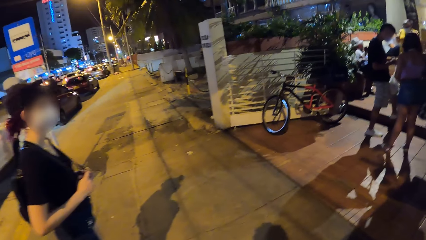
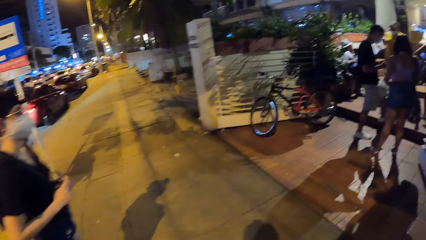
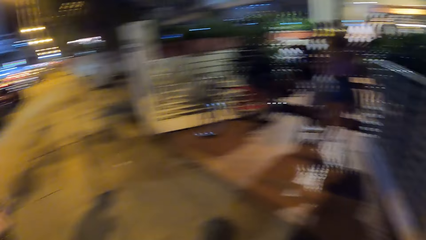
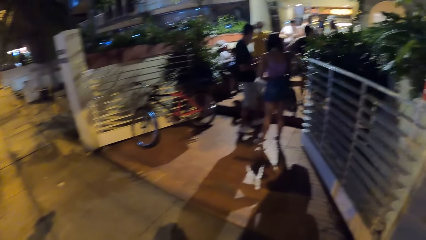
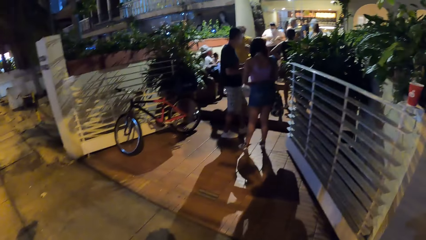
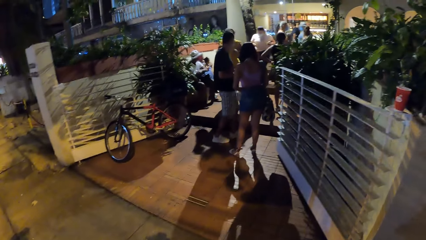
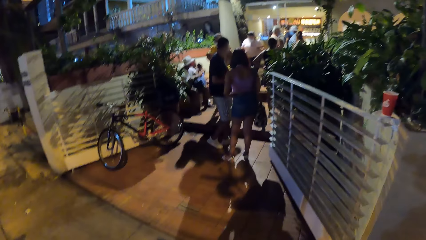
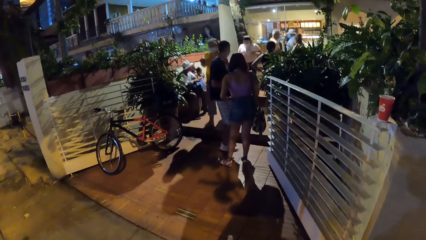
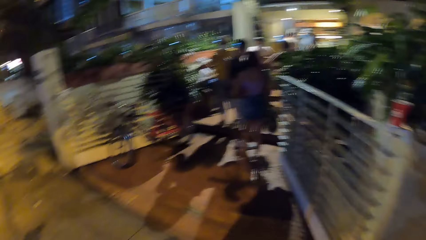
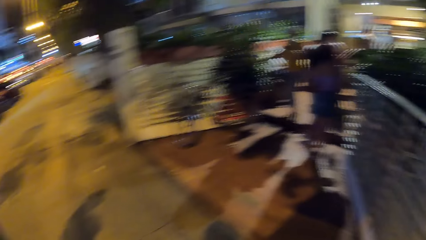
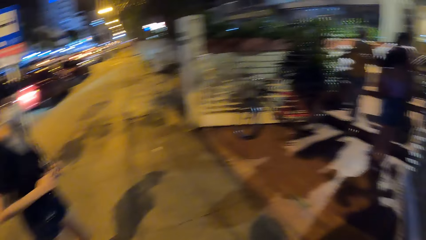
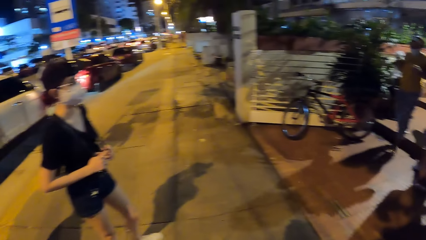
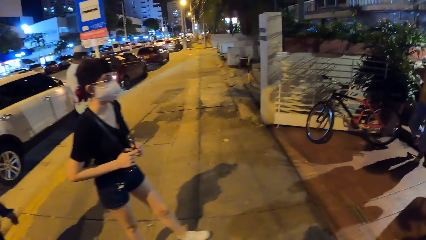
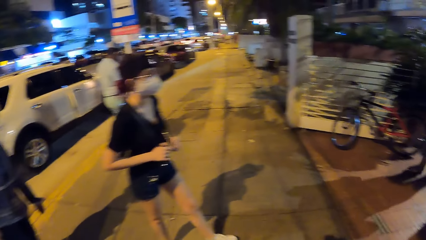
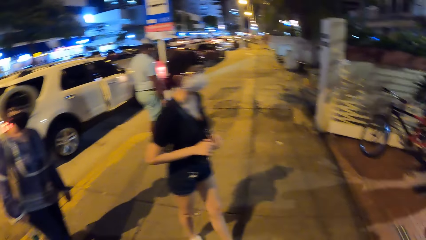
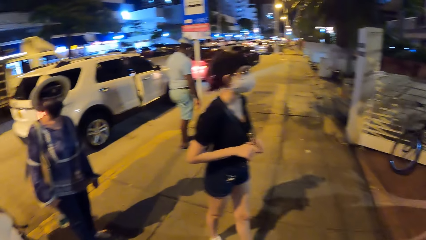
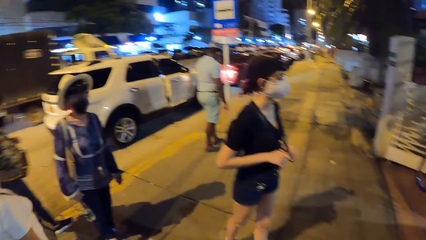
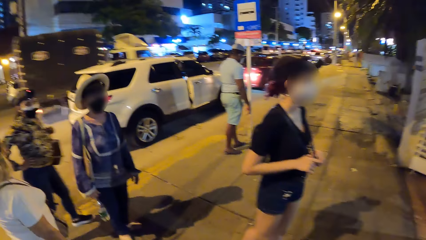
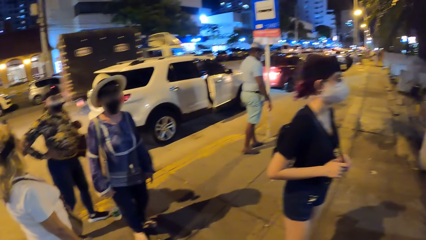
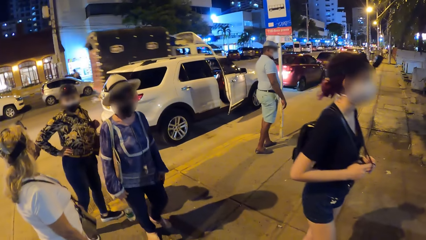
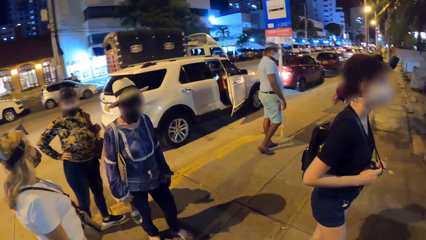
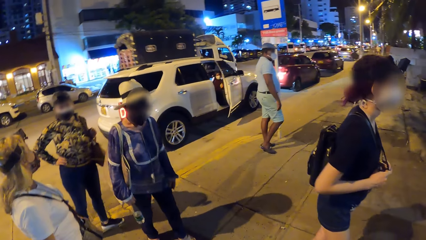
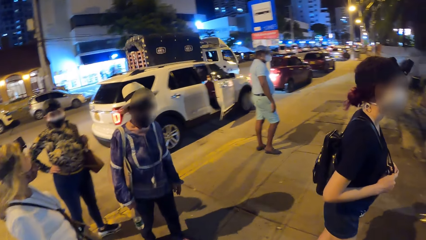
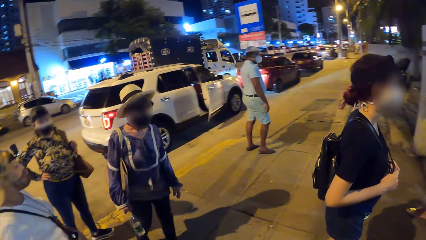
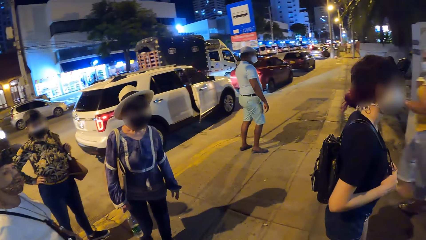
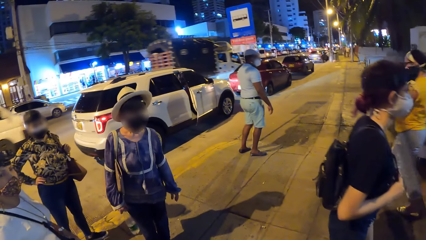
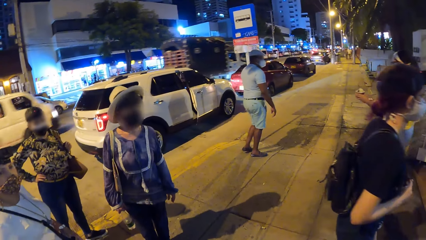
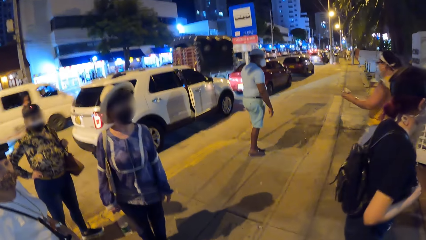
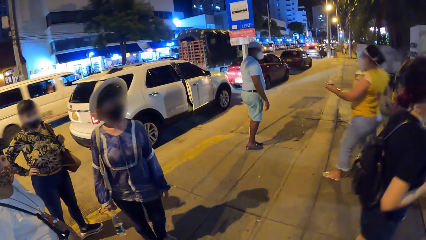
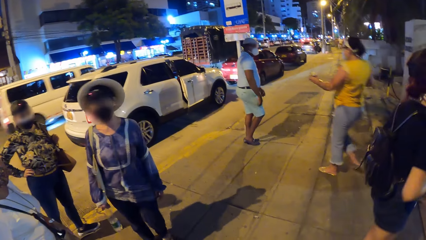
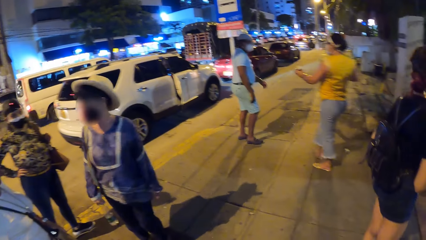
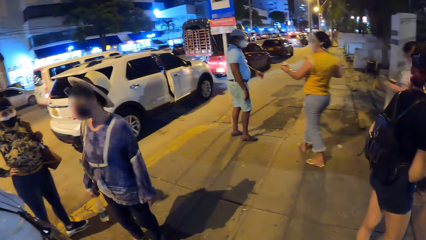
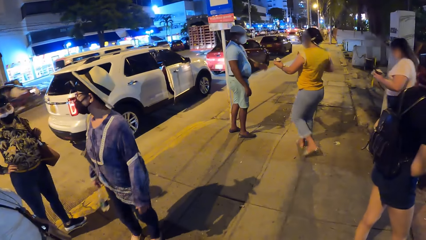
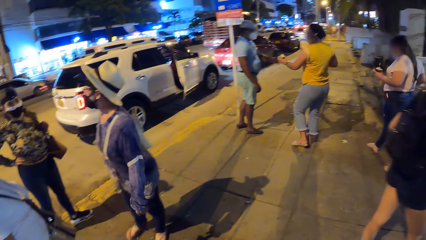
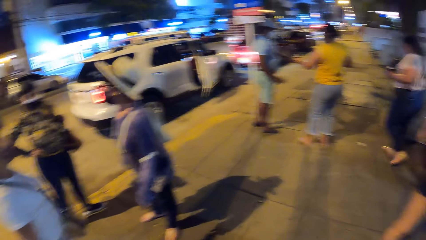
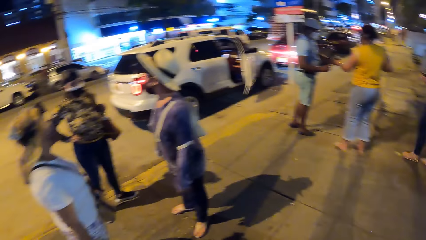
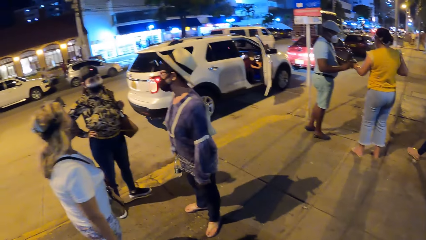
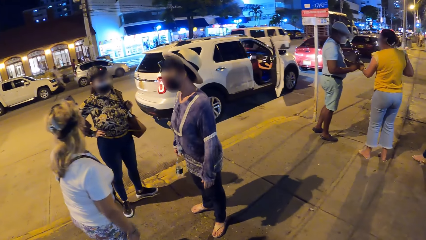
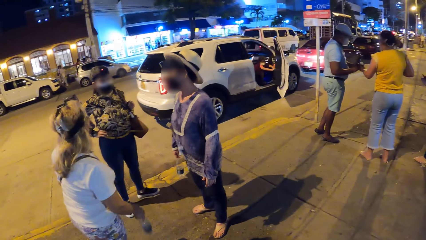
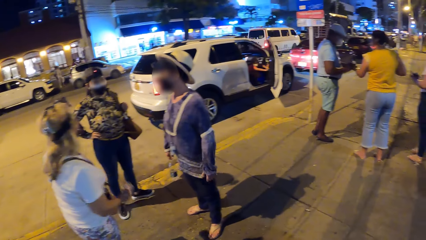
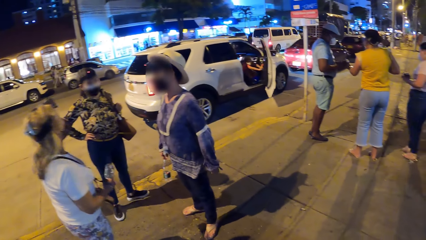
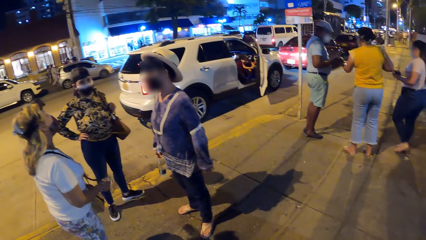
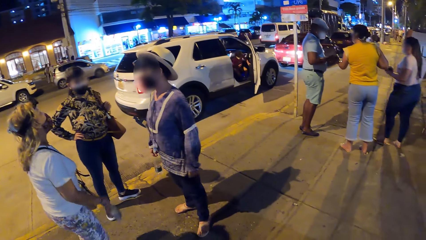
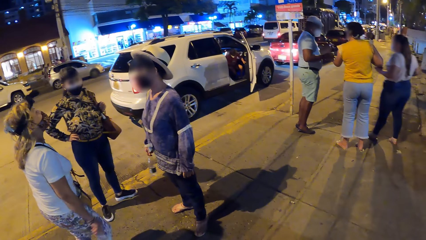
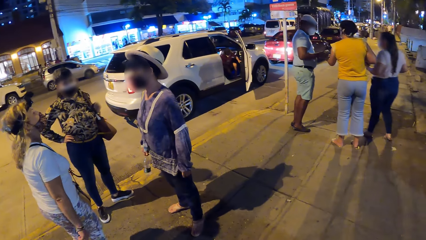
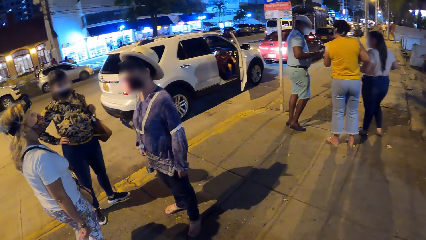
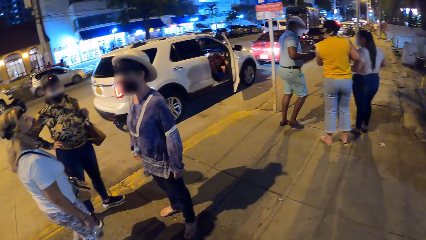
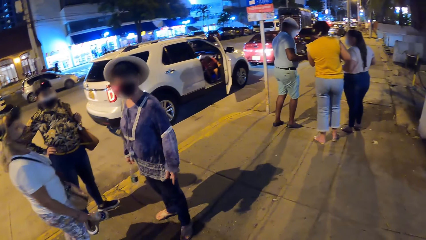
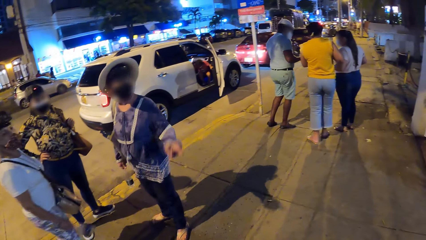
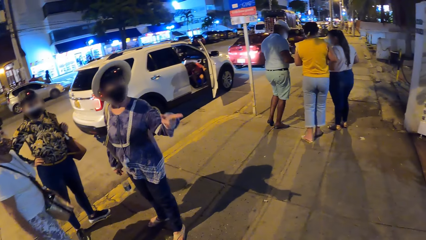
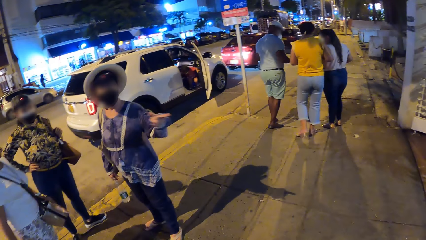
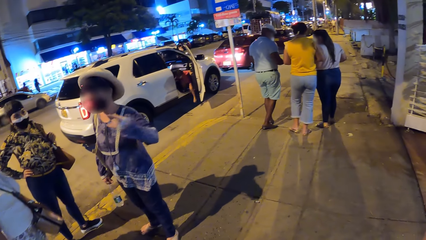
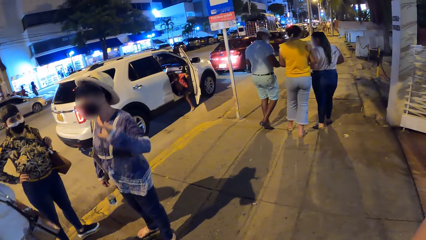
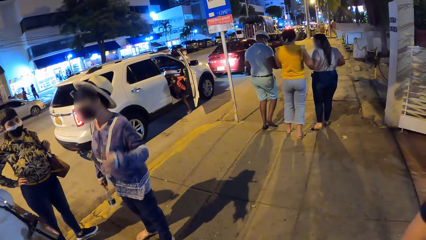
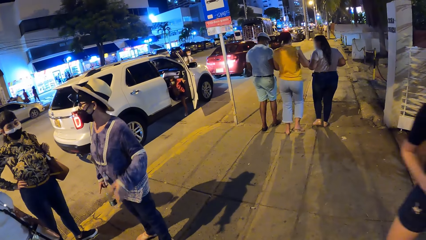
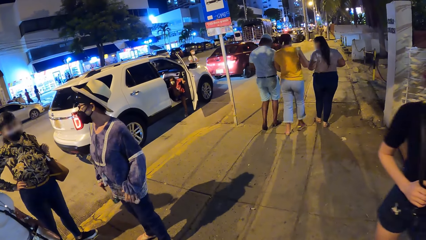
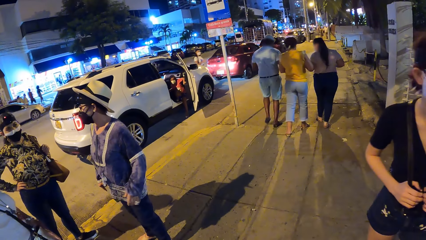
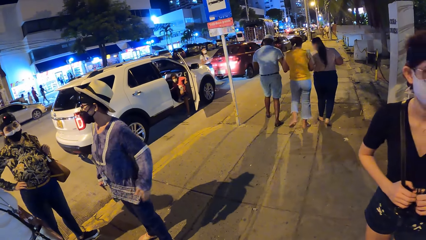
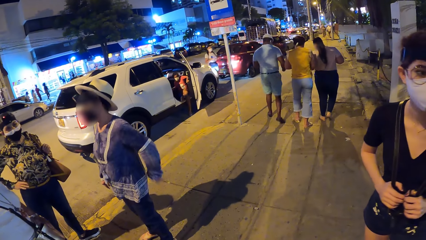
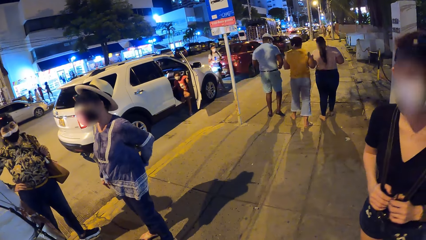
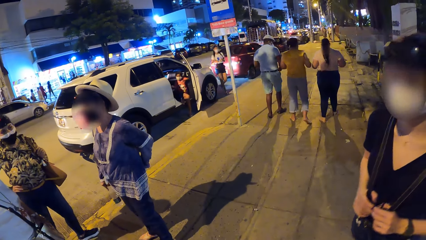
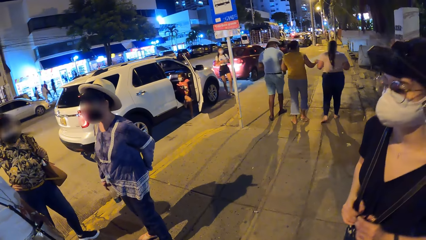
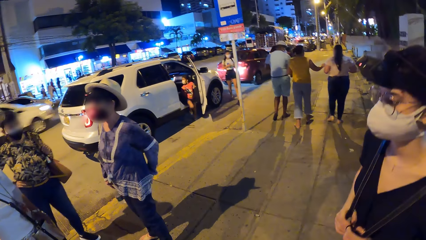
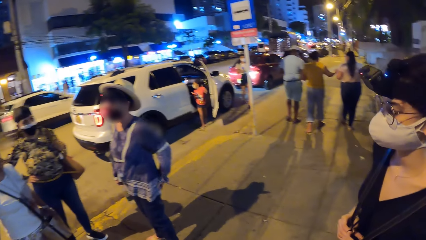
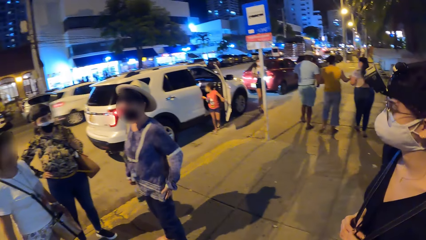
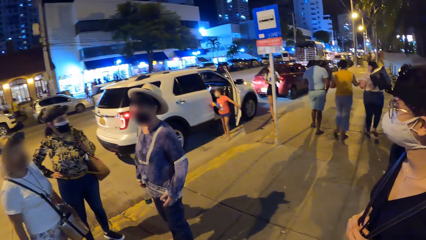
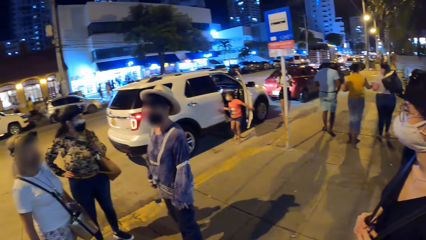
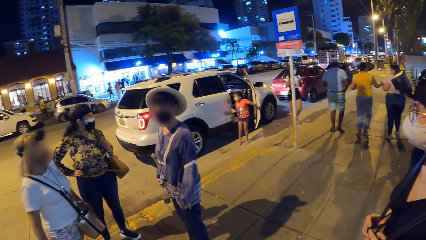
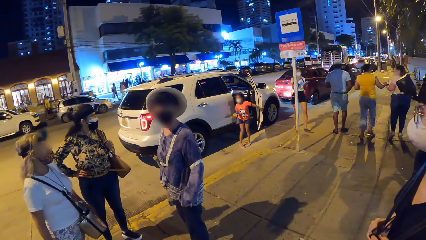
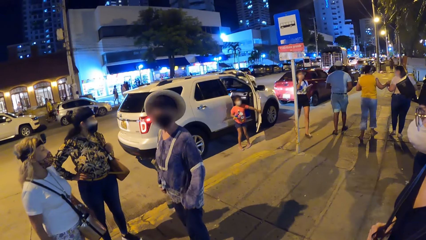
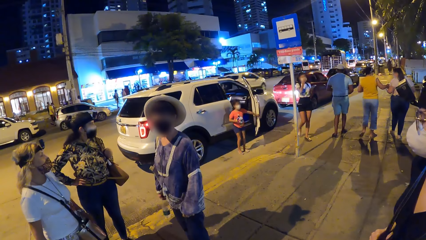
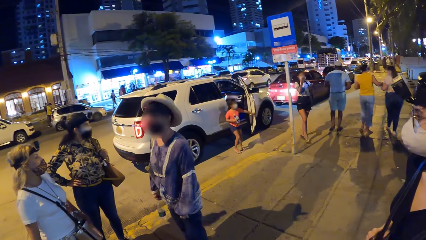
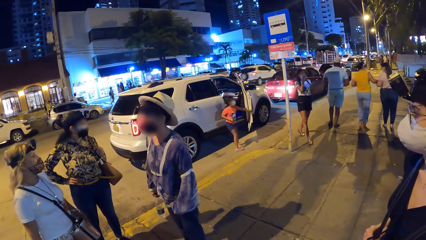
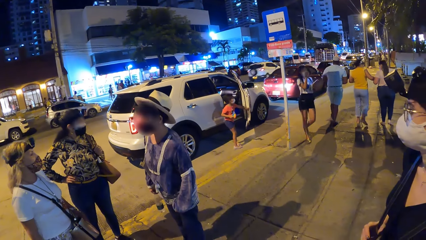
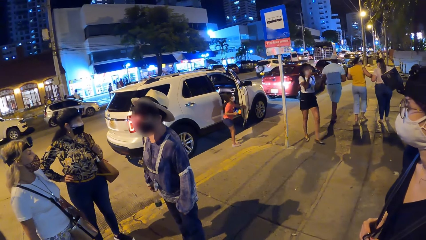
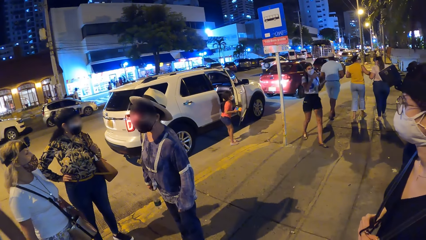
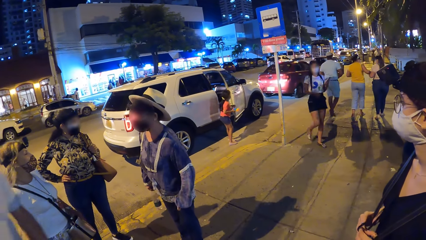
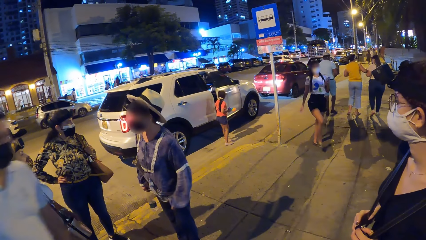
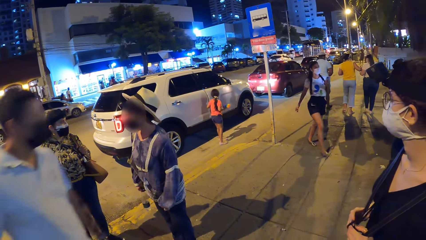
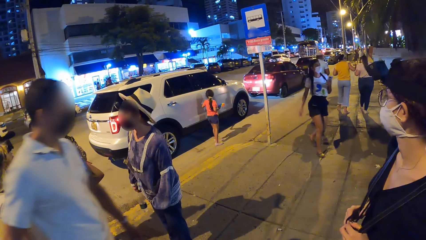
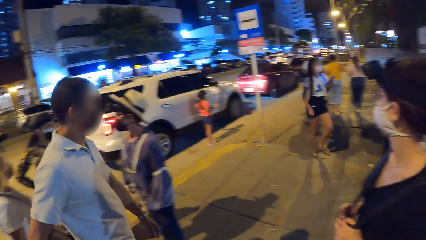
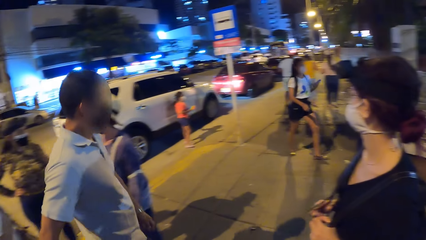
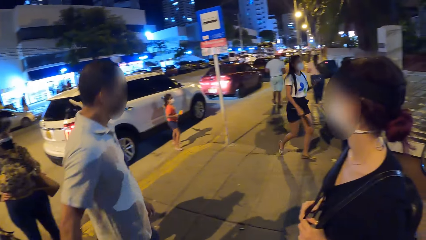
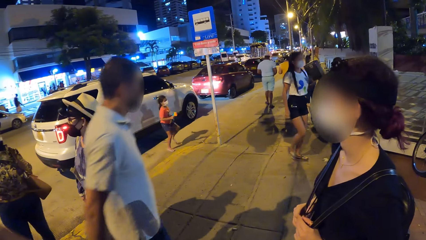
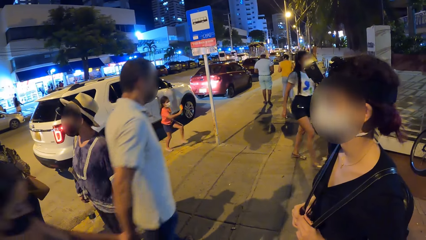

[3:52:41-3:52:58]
The camera wearer stands at a gate with a lady. Another lady stands with a third lady and a fourth lady on the pavement. The third lady makes gestures by hand. A woman adjusts her top with her left hand. The first lady moves around. A man walks past the camera wearer on the walkway.
